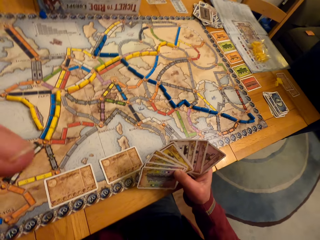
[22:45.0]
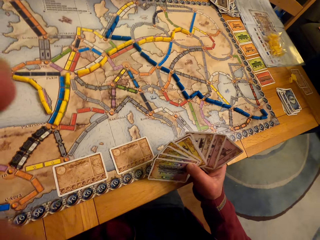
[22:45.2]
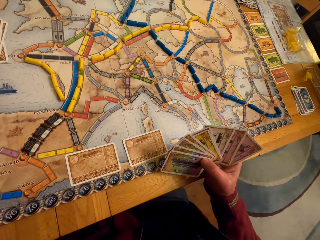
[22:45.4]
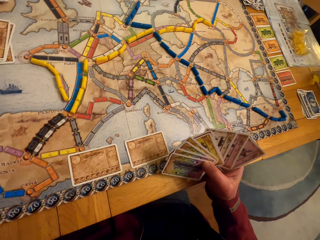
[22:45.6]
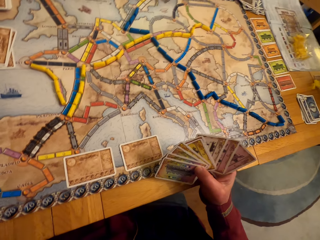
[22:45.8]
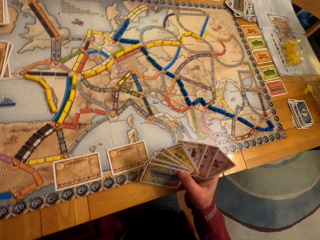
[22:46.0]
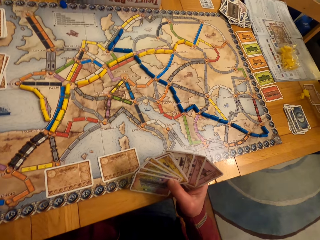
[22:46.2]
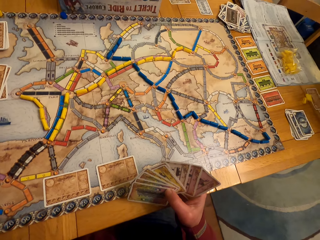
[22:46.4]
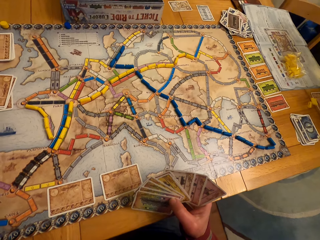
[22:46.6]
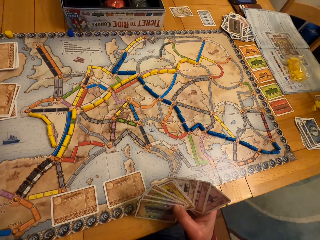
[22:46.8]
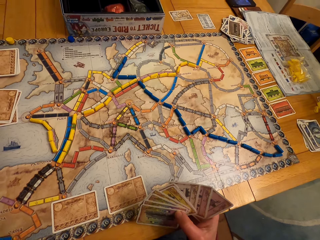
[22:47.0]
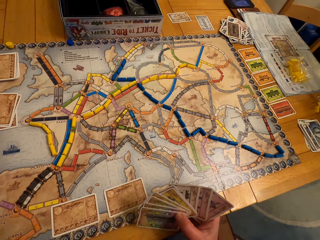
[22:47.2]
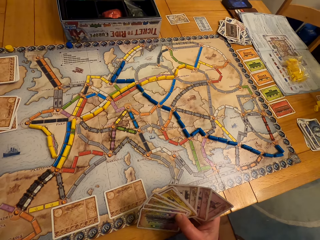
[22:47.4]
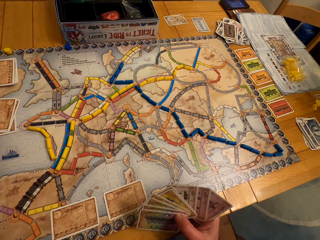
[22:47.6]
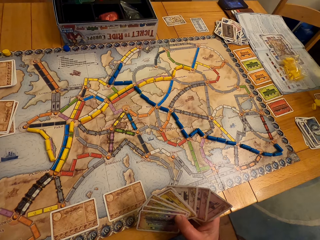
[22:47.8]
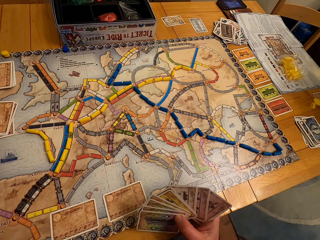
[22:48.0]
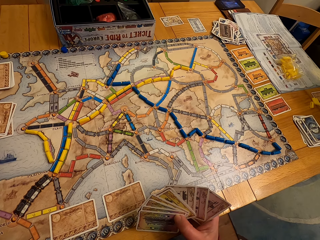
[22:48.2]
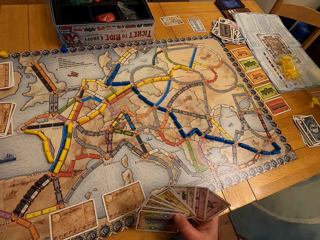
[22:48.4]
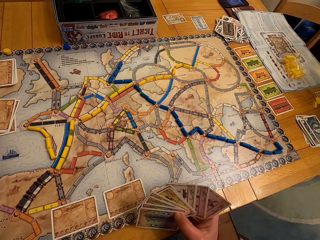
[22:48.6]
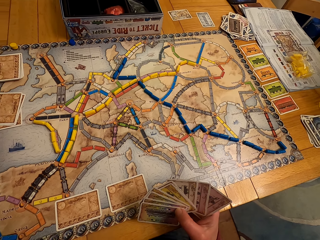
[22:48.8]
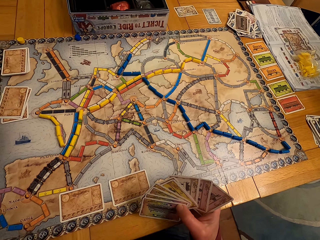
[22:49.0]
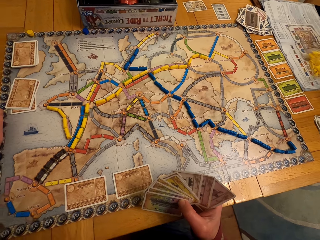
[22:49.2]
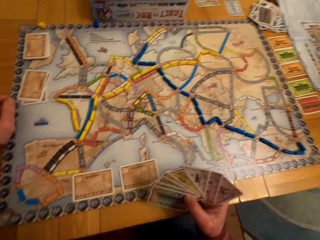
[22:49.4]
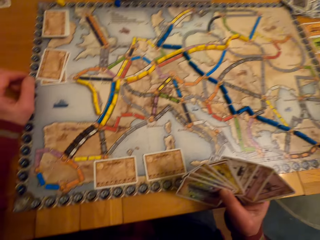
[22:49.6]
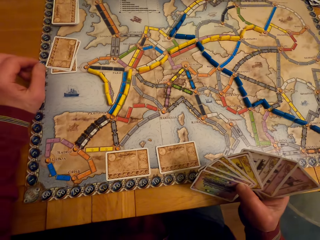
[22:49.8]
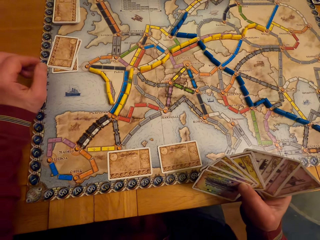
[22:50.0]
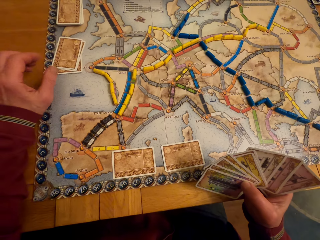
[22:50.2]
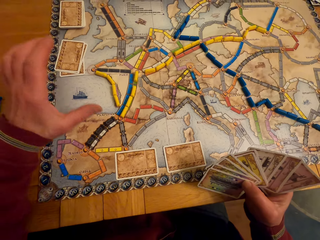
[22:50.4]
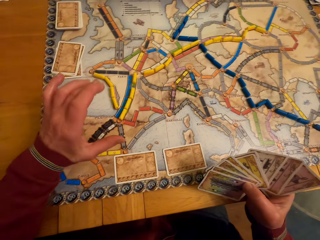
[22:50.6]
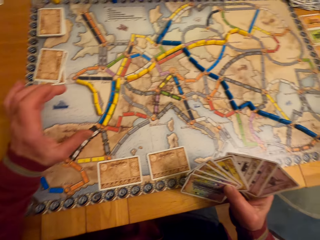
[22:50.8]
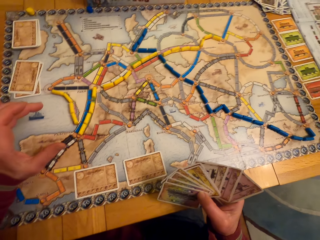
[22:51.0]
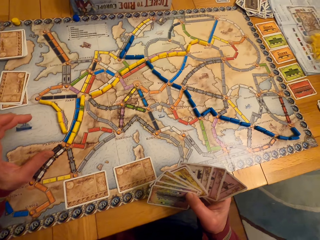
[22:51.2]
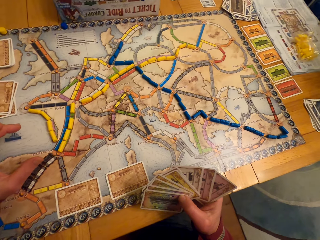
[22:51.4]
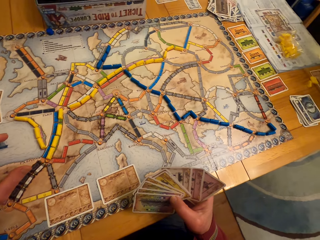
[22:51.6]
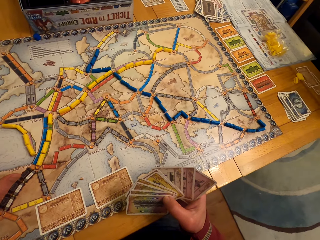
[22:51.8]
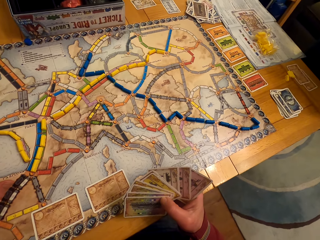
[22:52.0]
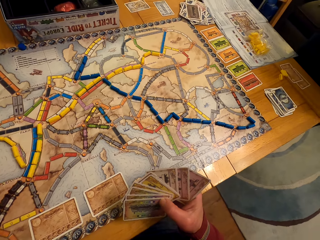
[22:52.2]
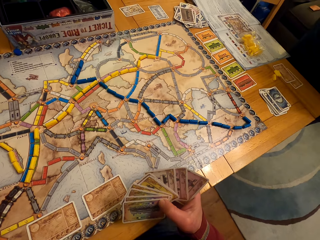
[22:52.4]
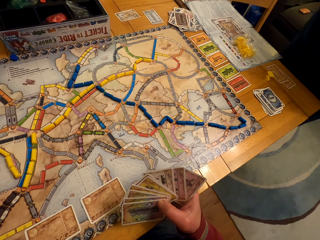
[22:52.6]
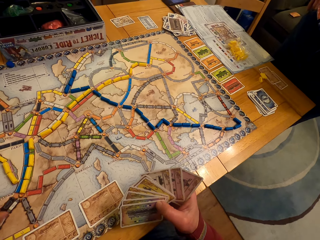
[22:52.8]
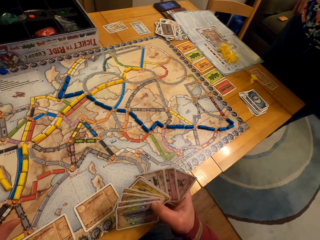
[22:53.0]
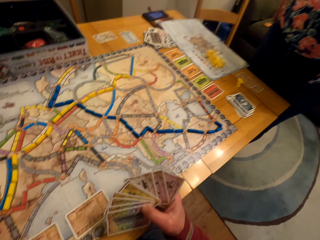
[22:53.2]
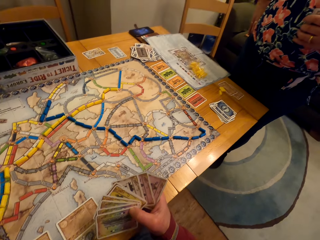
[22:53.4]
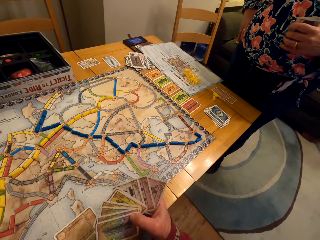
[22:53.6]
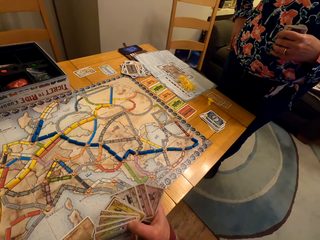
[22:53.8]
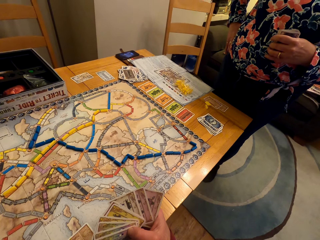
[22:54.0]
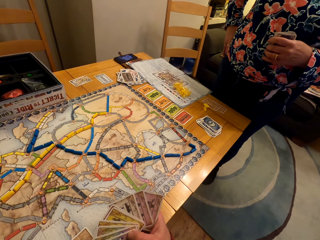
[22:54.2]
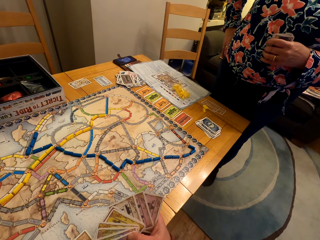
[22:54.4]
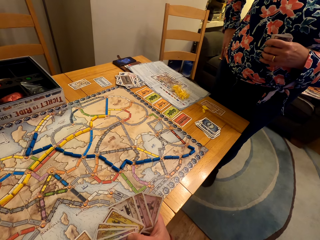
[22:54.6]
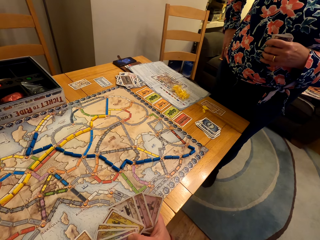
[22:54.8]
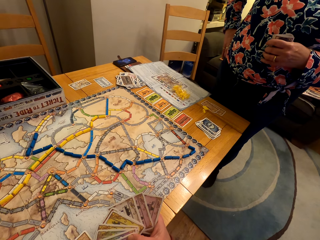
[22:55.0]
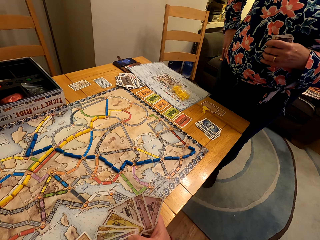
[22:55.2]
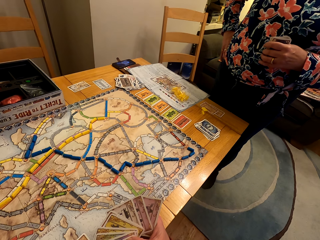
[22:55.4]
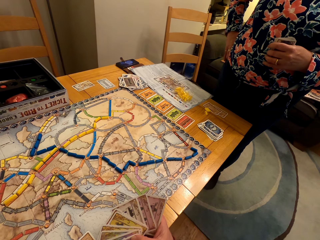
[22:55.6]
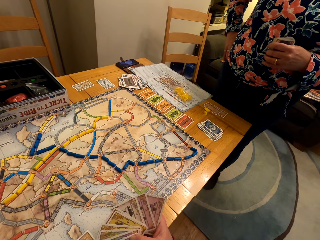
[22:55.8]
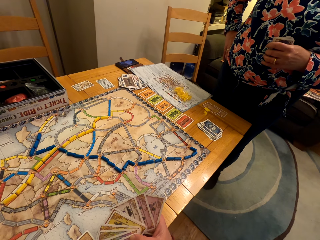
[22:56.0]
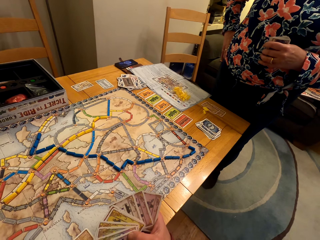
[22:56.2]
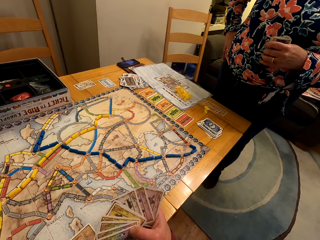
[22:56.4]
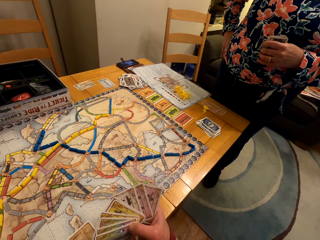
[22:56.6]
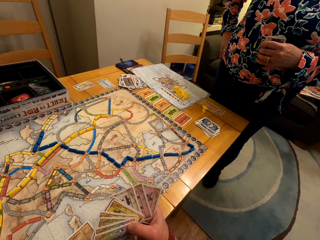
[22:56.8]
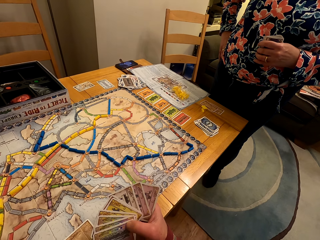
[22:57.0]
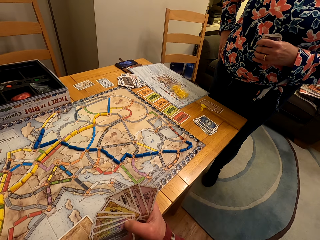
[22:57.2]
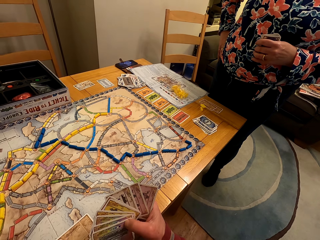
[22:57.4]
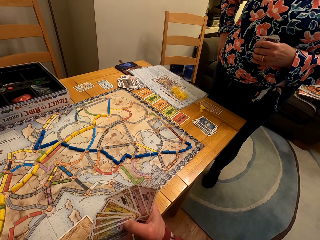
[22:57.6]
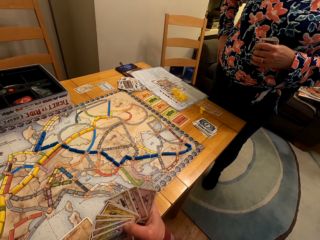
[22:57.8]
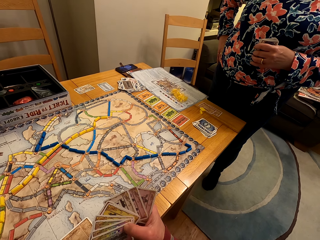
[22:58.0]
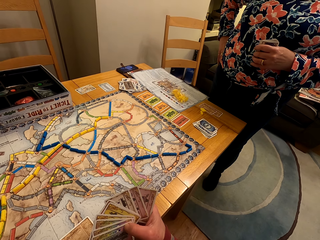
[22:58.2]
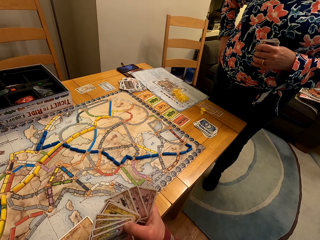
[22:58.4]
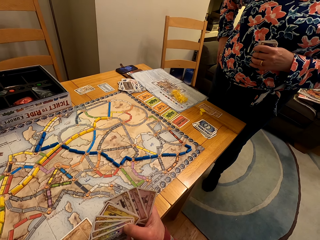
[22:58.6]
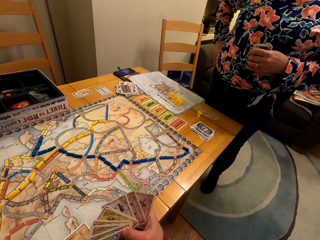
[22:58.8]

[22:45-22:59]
The camera wearer looks around. They move the hand. They look around. They interact with a lady.

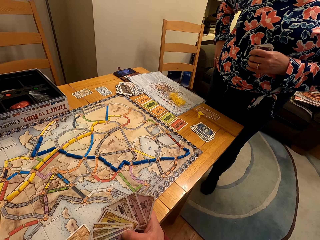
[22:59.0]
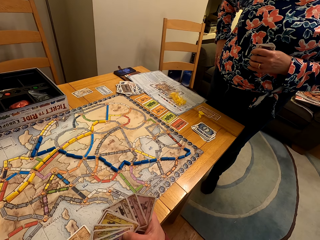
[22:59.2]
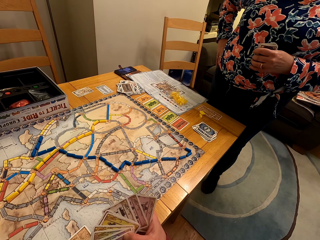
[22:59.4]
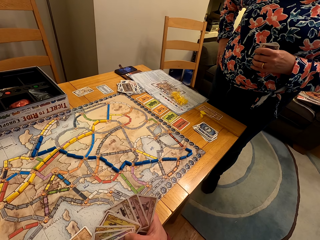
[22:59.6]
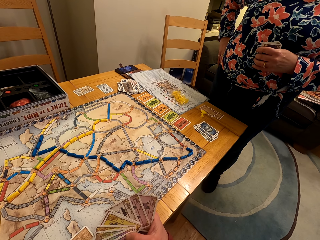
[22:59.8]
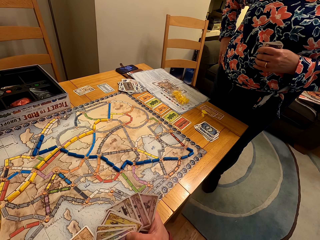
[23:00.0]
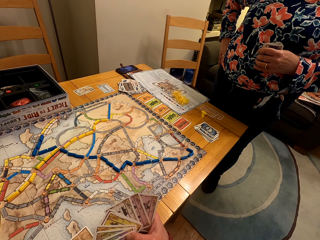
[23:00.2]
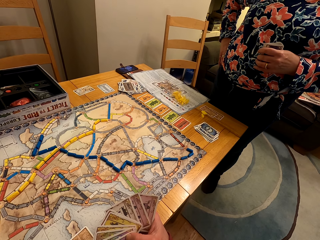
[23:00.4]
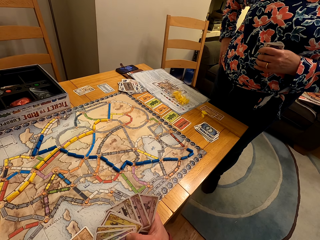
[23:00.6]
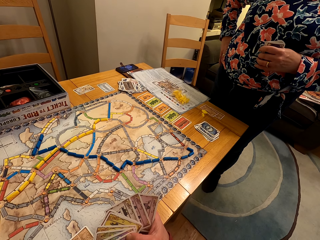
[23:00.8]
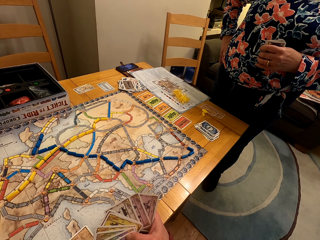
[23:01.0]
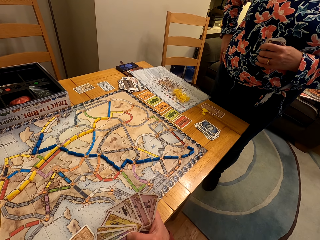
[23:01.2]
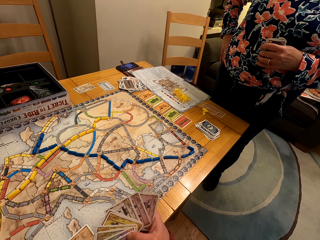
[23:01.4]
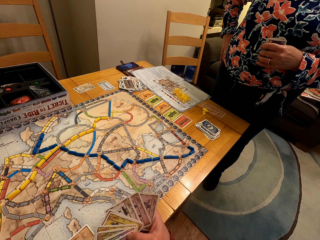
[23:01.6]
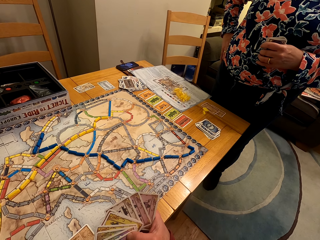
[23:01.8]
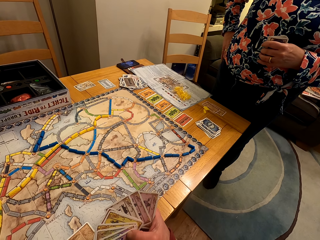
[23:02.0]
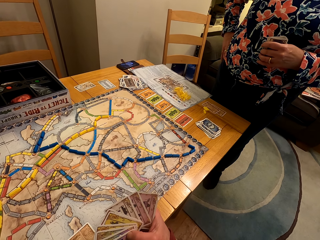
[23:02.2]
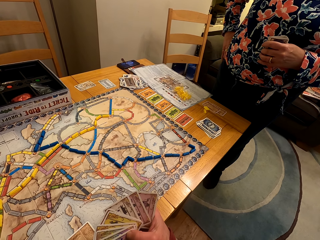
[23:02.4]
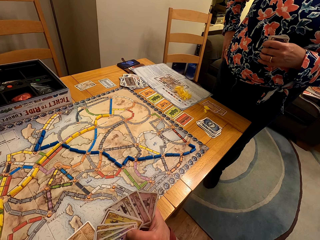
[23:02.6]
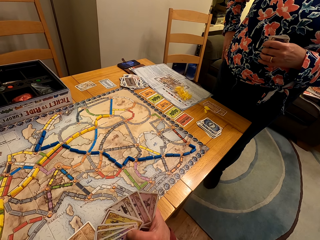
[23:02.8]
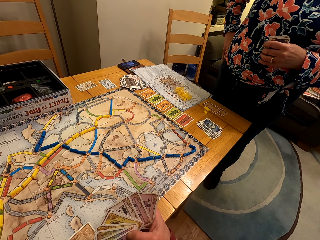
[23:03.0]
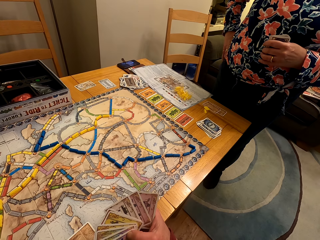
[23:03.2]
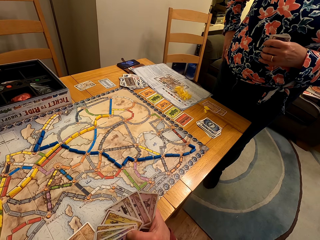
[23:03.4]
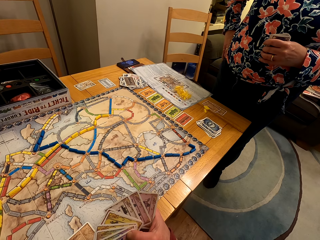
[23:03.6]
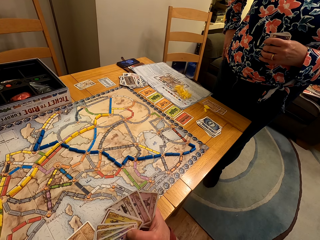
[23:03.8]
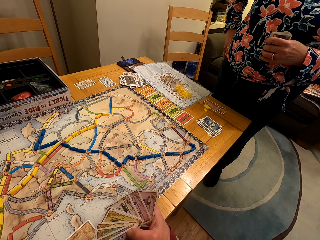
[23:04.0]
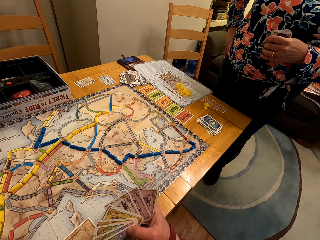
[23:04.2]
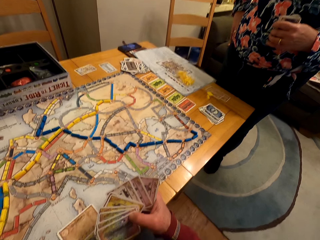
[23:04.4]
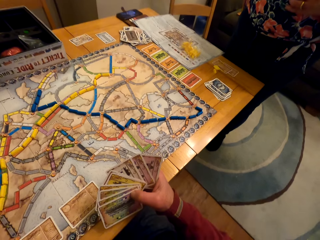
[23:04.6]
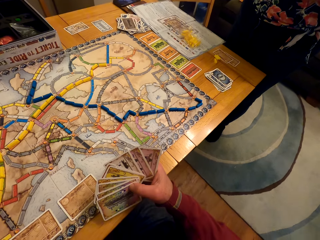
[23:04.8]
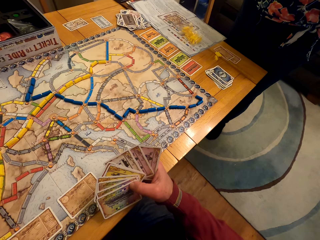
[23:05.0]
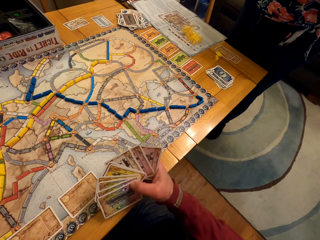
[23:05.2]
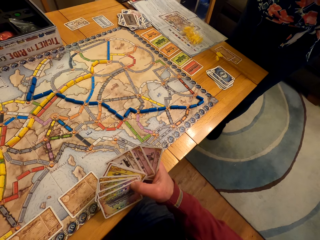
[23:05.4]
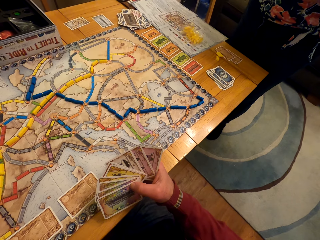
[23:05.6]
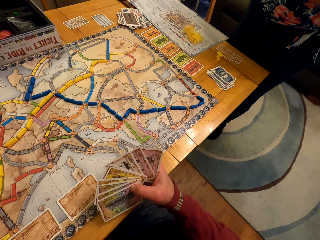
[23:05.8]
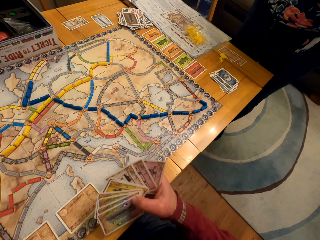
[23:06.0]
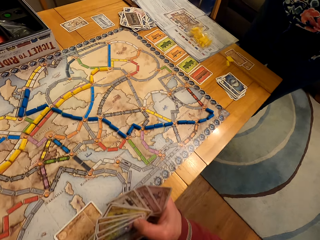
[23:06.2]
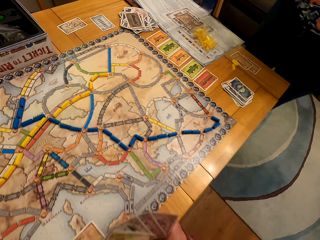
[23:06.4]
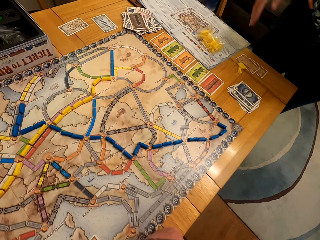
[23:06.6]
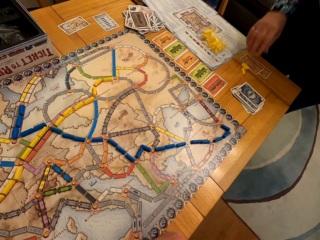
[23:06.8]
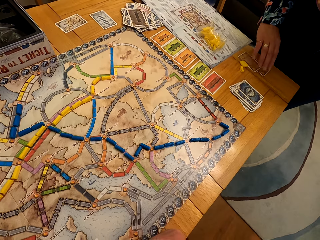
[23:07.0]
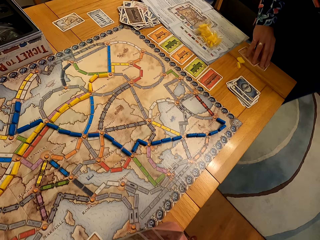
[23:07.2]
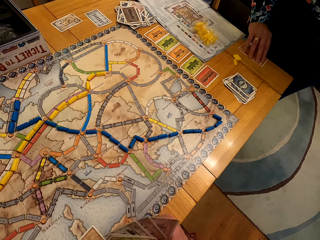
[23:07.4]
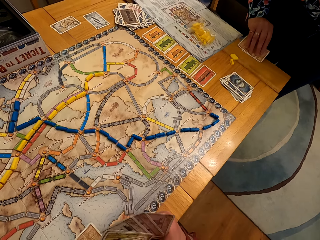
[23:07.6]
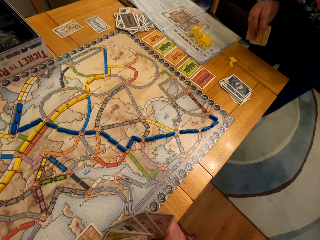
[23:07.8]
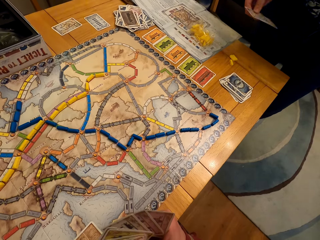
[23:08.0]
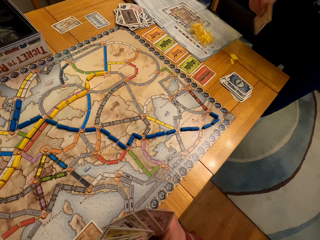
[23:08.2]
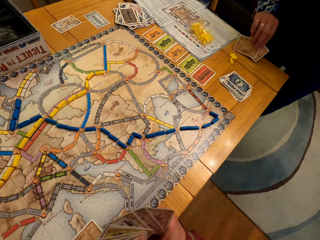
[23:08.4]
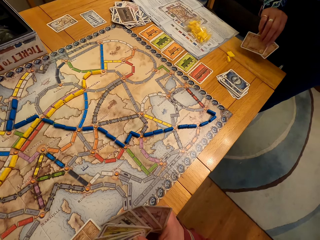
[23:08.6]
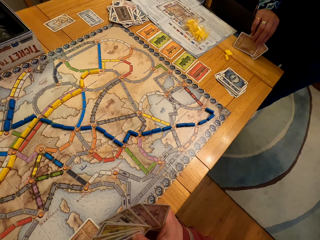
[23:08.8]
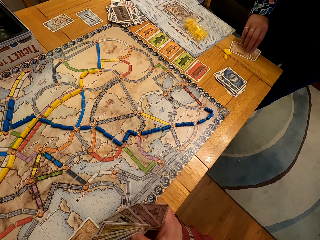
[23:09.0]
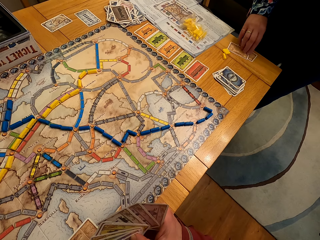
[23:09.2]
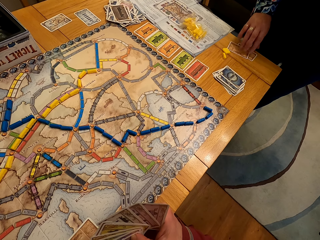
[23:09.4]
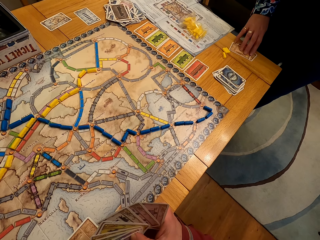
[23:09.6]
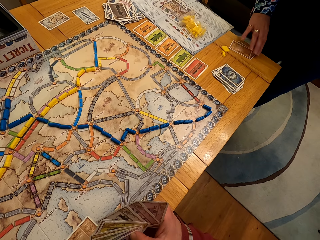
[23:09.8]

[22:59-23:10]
A lady looks at the cards. The camera wearer looks at the cards. The lady picks a board game card from the table. The lady puts the board game cards on the table.
